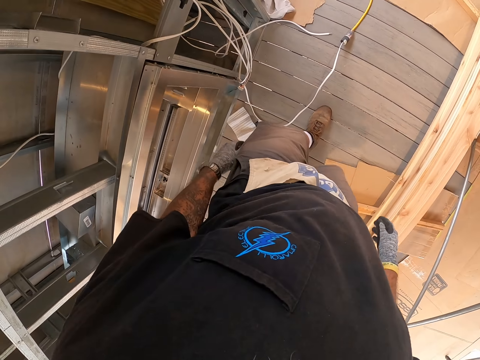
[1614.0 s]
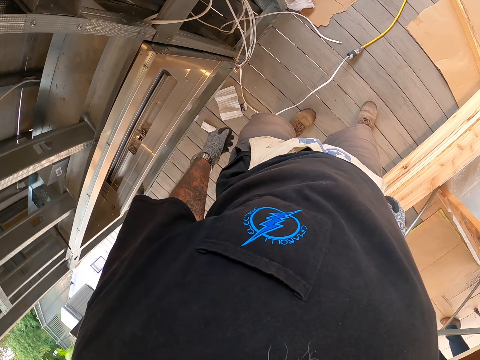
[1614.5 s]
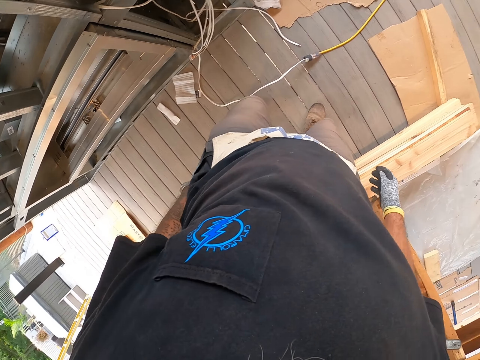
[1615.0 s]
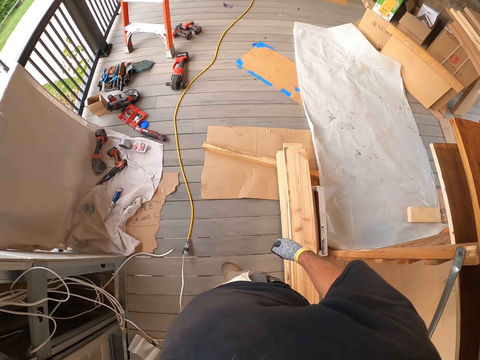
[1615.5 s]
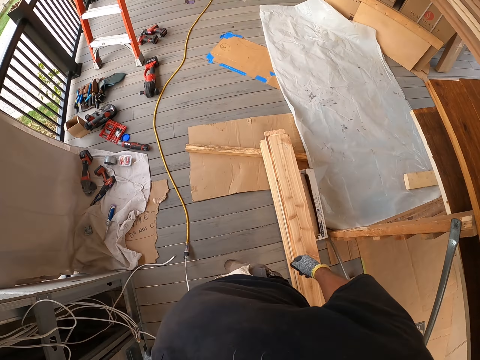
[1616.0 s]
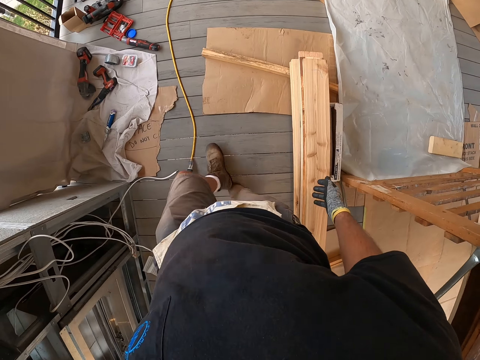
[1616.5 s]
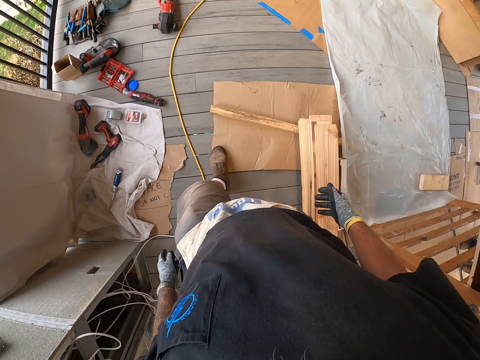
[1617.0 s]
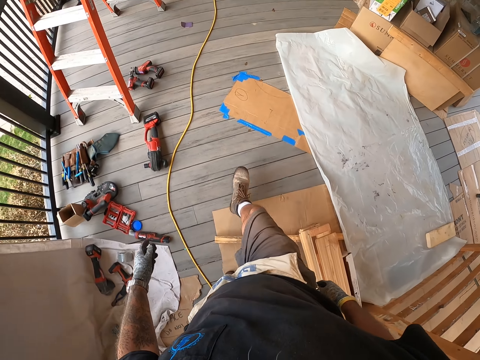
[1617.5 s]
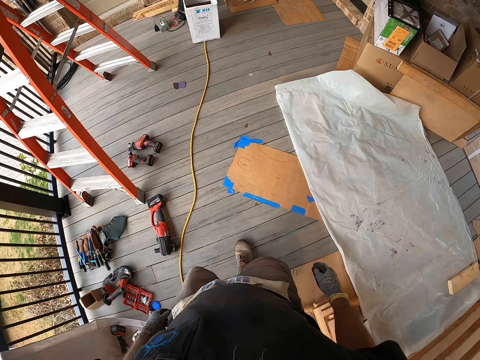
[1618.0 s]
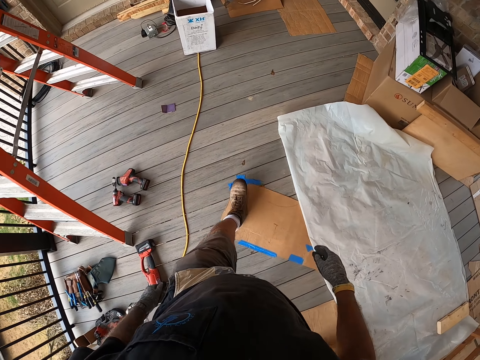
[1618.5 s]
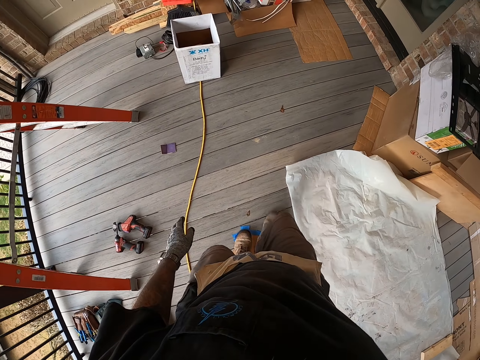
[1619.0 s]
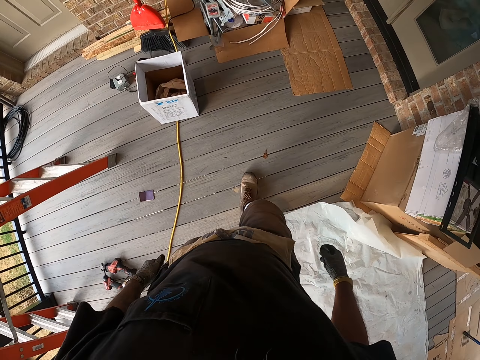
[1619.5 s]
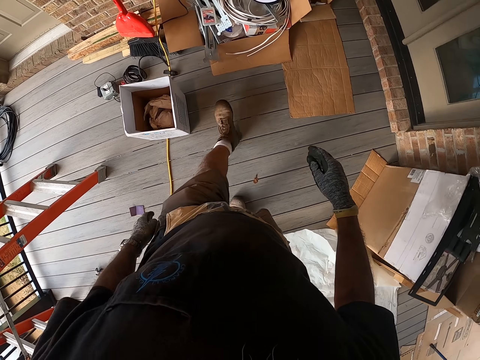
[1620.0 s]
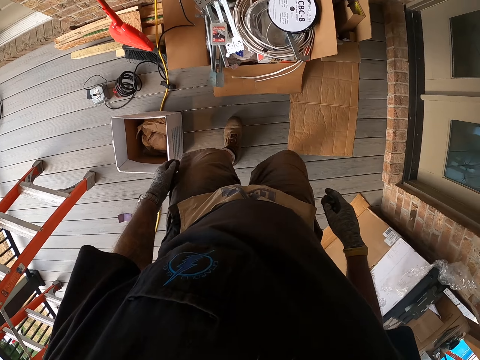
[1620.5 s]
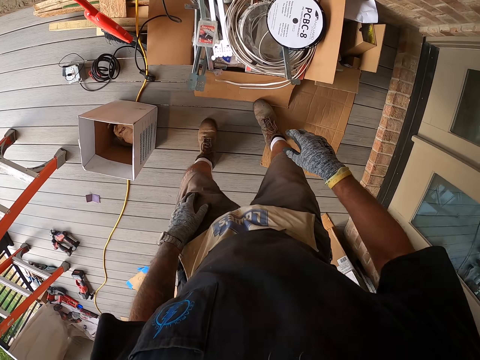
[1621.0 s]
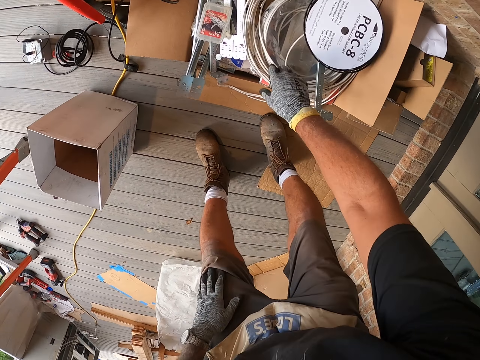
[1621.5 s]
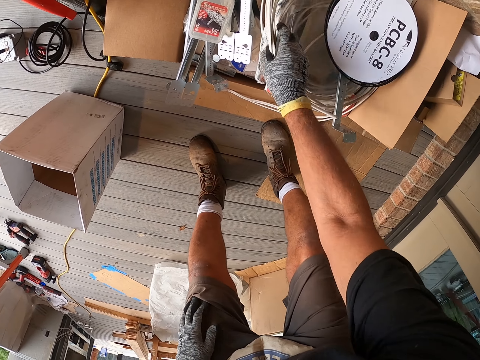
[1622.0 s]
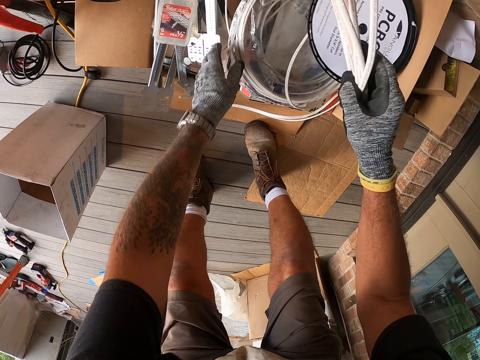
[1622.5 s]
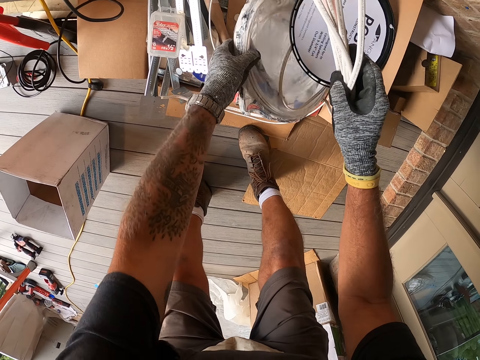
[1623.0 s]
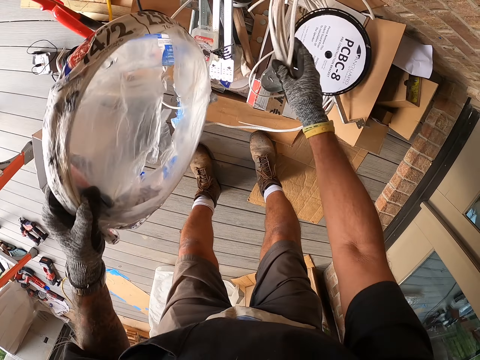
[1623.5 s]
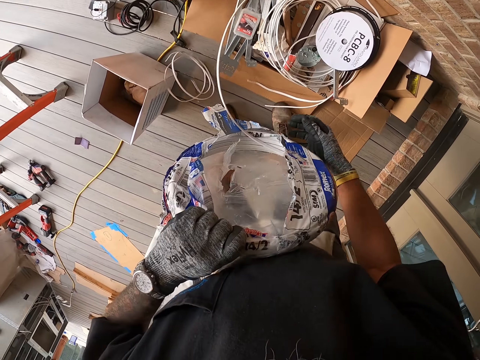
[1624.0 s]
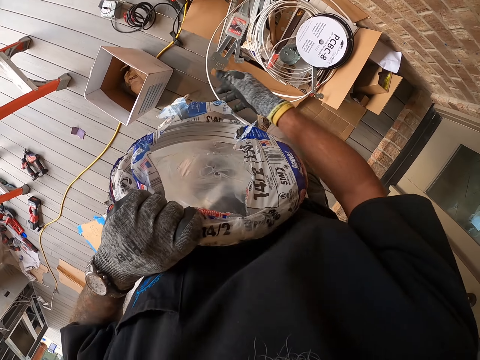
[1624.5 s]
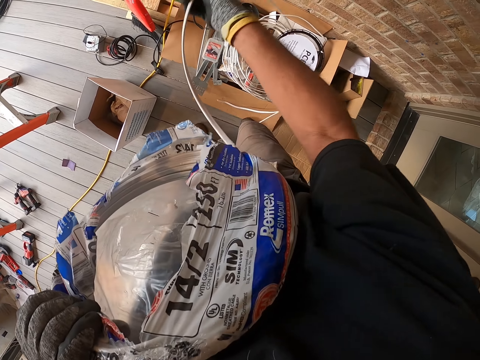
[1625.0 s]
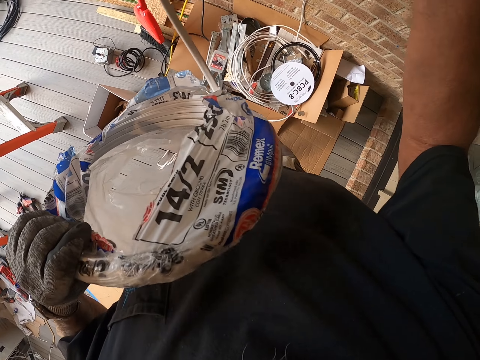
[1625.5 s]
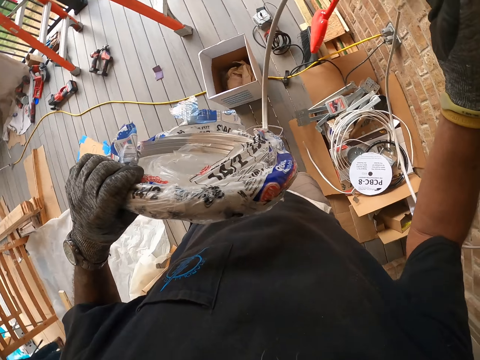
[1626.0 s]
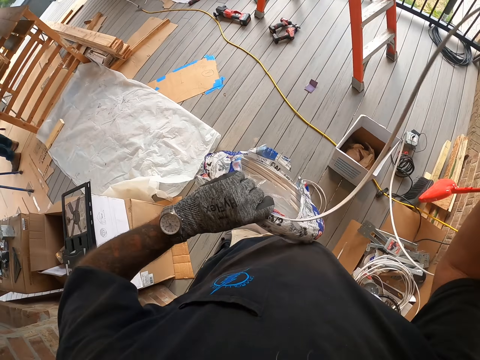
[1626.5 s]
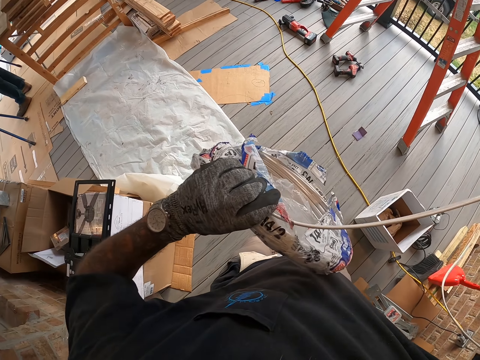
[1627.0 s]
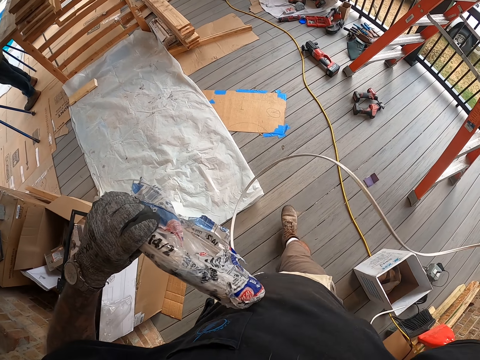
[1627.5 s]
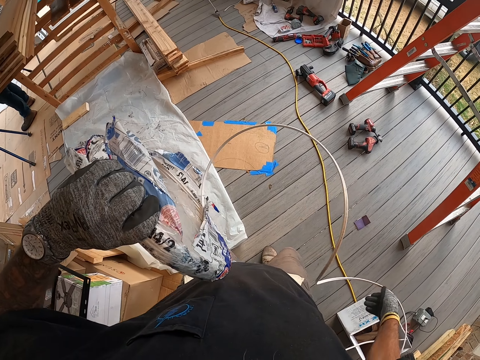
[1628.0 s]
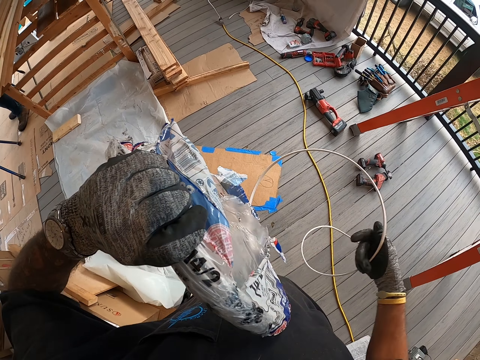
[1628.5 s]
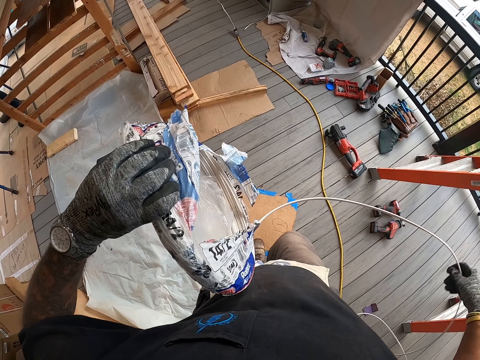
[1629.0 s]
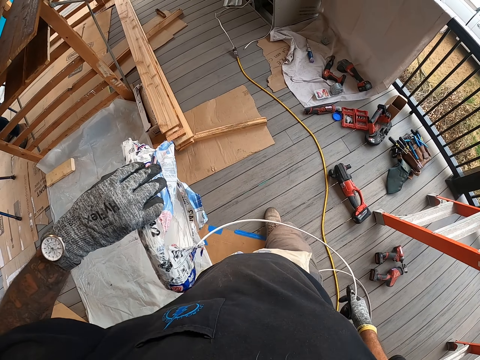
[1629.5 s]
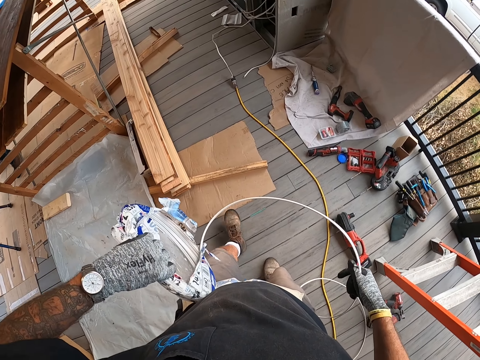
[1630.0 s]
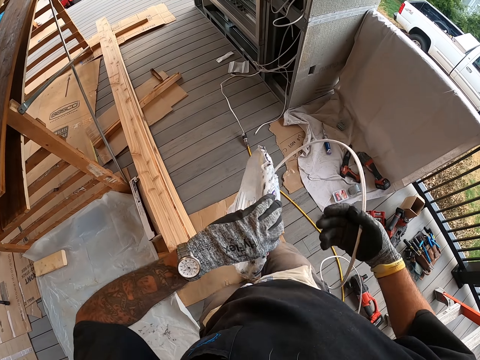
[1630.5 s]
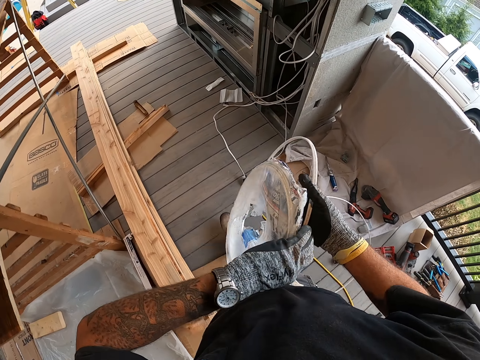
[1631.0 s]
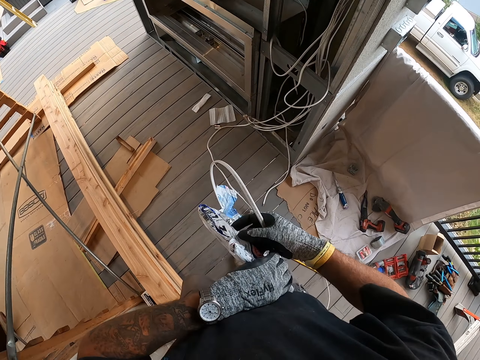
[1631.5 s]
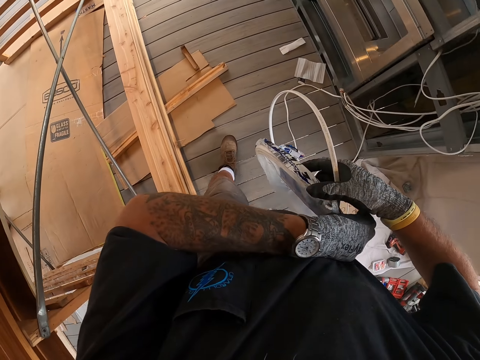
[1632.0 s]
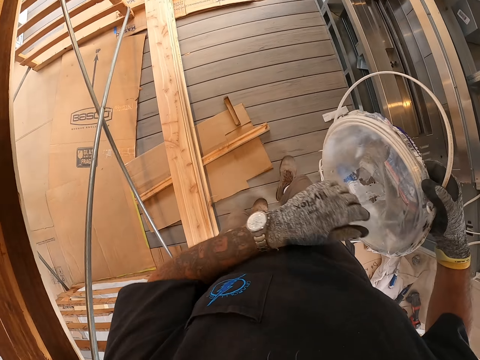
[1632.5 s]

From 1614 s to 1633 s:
The camera wearer looks around. They walk at the porch. They walk around the house. They pick the cable and lift the cable. They unwind the cable. They walk around the house.

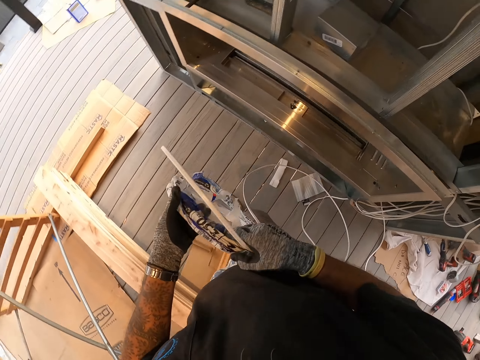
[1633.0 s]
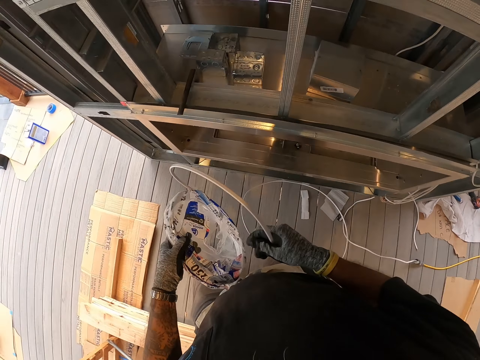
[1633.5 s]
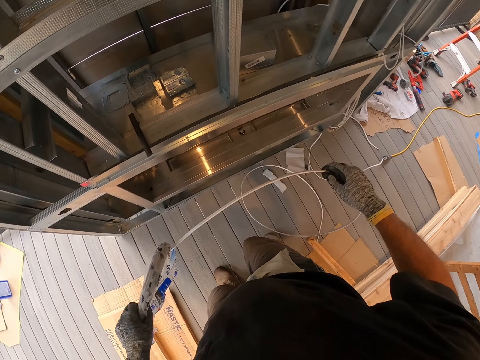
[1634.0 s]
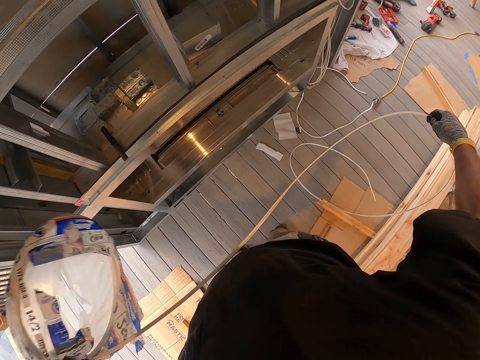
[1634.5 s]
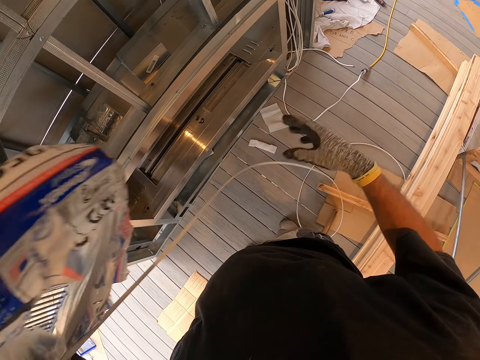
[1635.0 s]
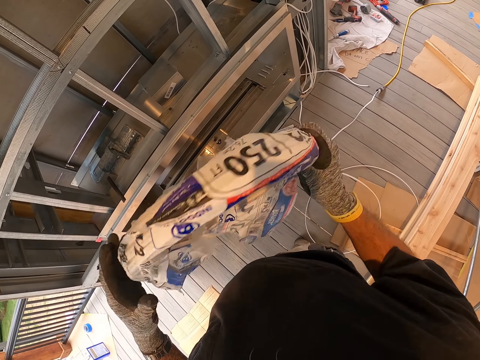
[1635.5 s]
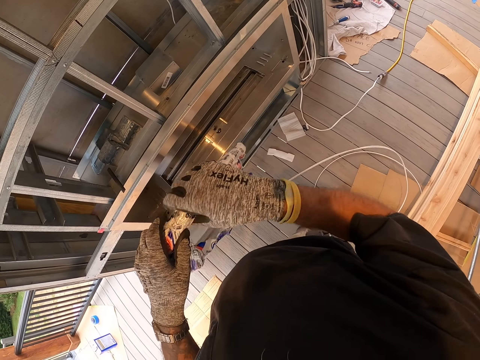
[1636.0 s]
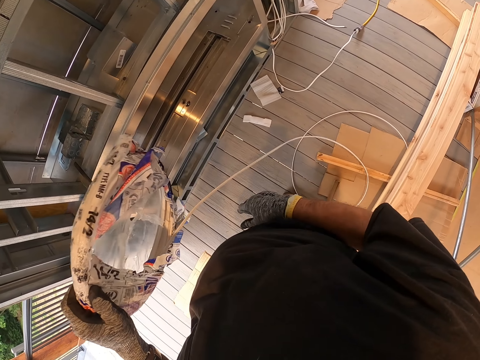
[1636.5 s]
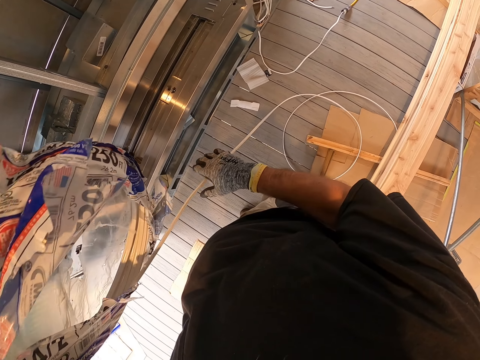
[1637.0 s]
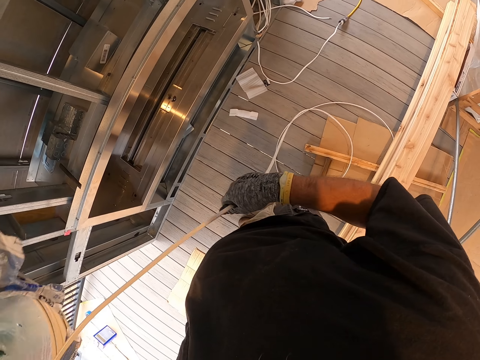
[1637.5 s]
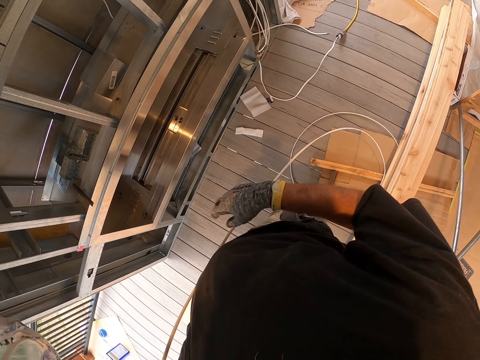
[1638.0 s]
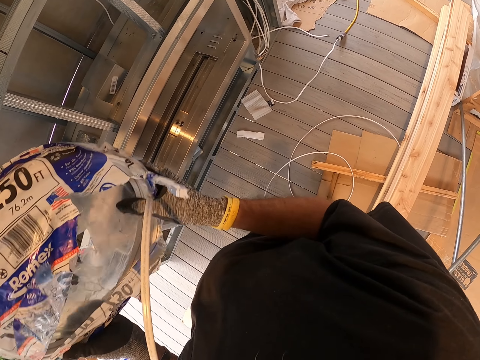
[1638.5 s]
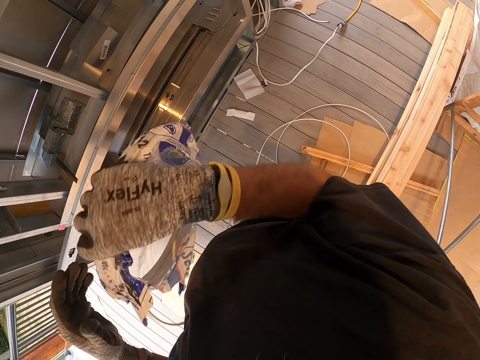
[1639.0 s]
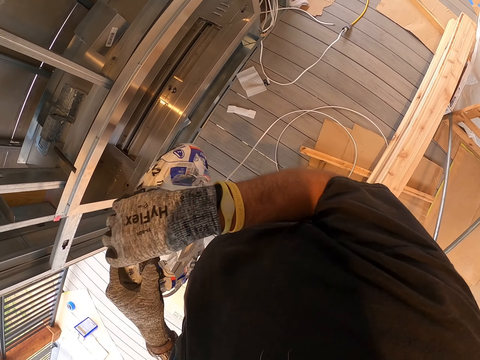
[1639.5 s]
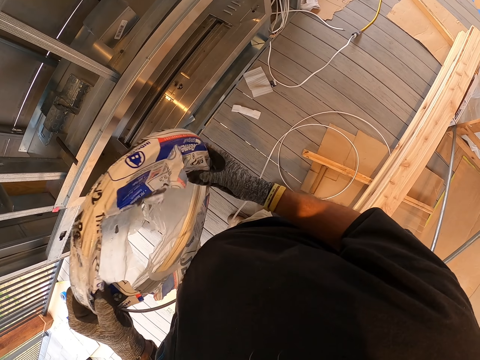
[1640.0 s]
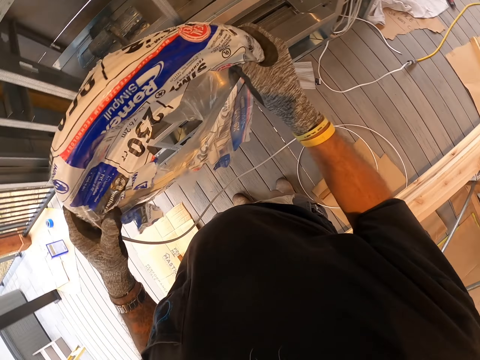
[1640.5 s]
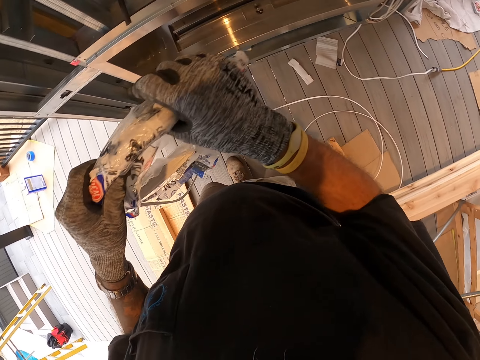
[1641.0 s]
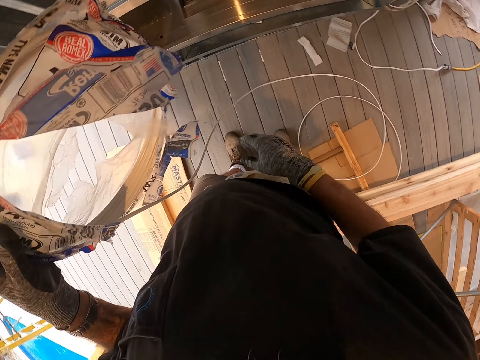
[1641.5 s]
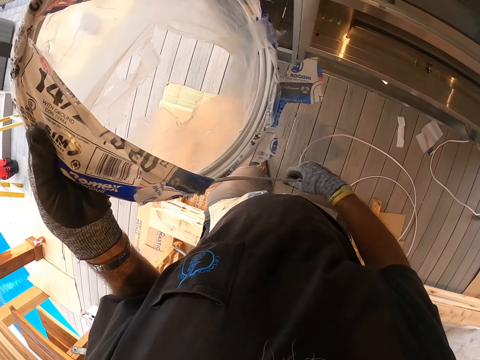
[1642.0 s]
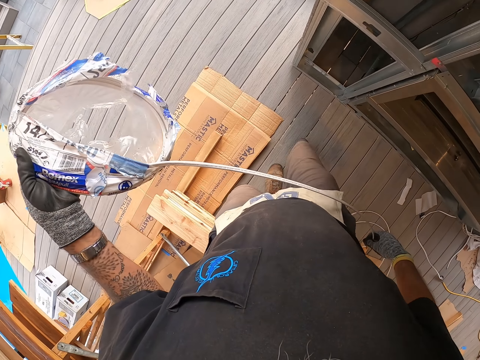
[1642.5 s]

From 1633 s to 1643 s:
The camera wearer unwinds the cable.
